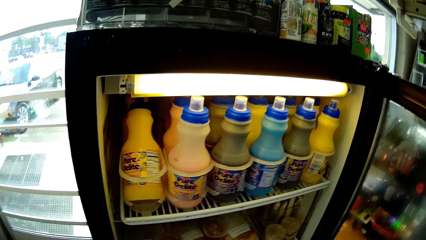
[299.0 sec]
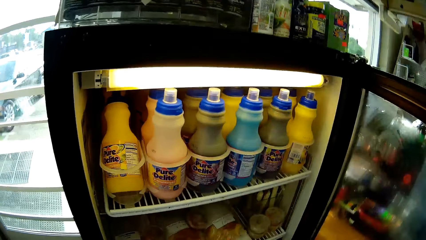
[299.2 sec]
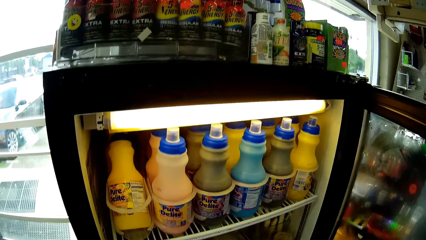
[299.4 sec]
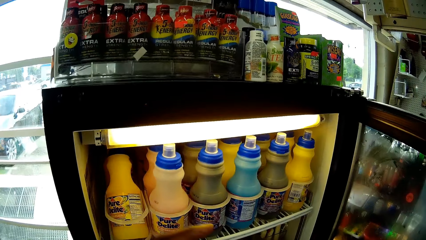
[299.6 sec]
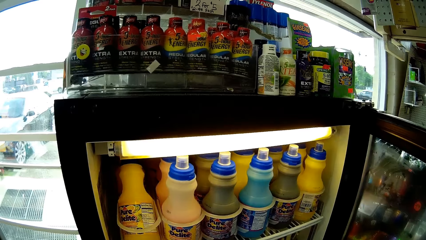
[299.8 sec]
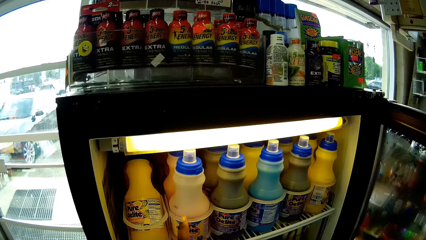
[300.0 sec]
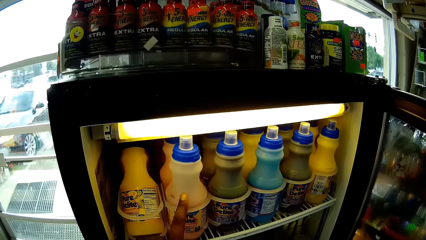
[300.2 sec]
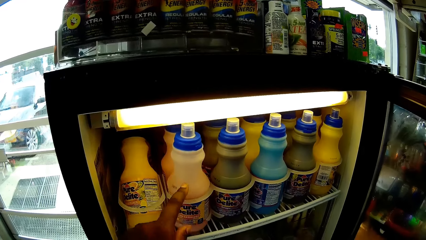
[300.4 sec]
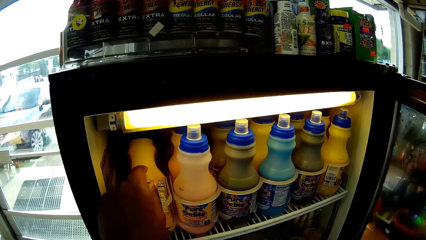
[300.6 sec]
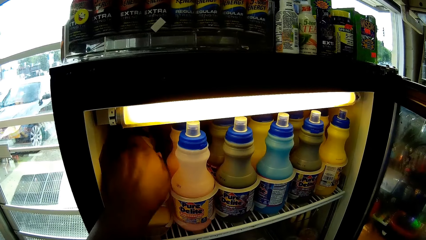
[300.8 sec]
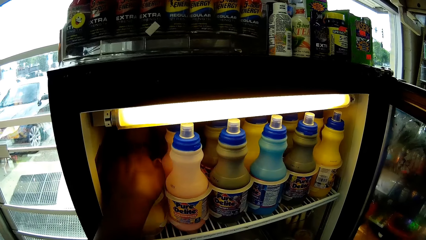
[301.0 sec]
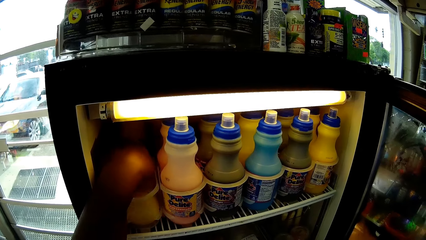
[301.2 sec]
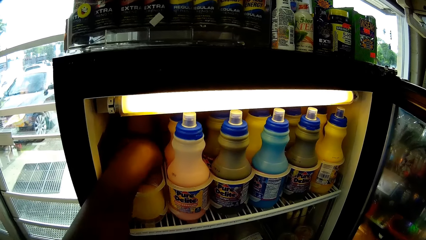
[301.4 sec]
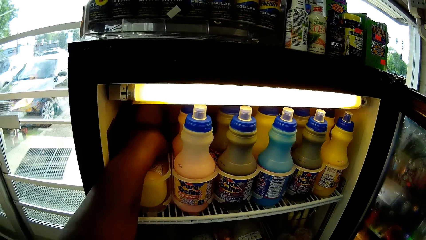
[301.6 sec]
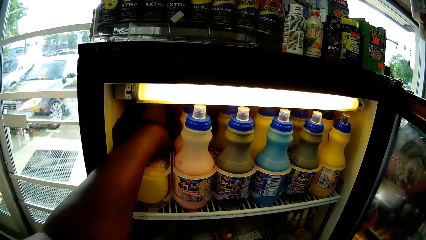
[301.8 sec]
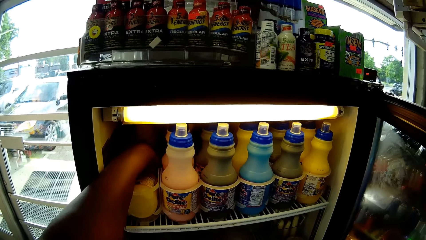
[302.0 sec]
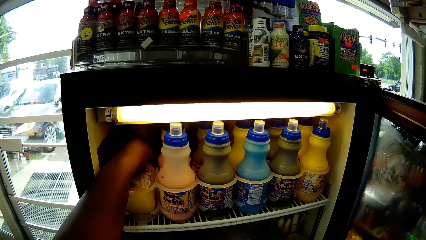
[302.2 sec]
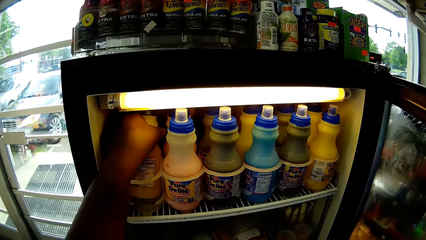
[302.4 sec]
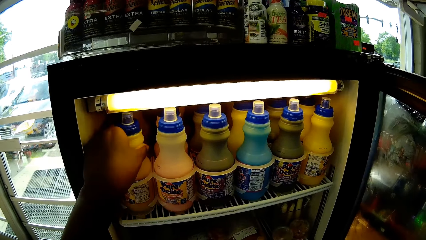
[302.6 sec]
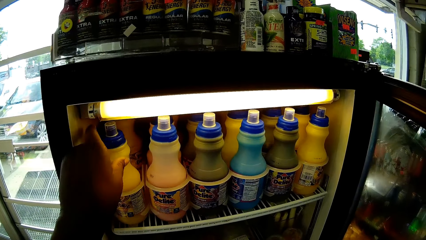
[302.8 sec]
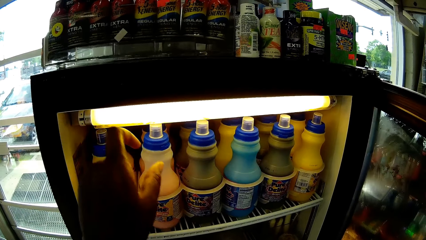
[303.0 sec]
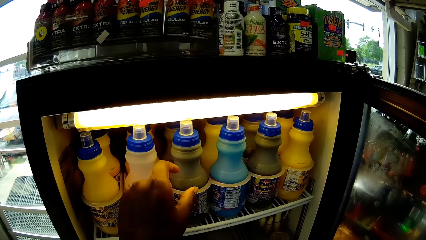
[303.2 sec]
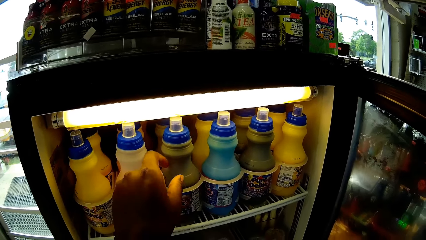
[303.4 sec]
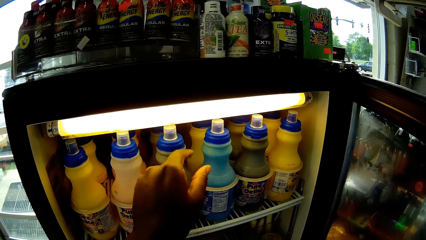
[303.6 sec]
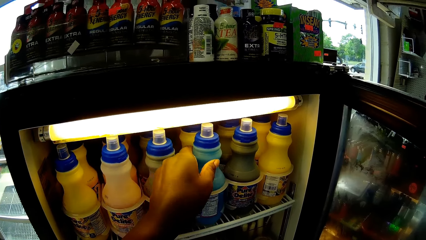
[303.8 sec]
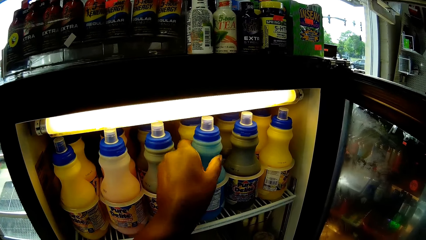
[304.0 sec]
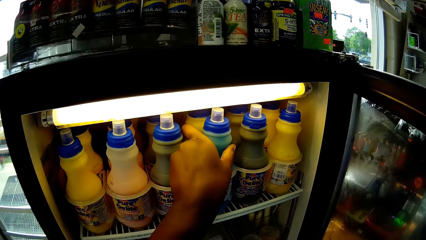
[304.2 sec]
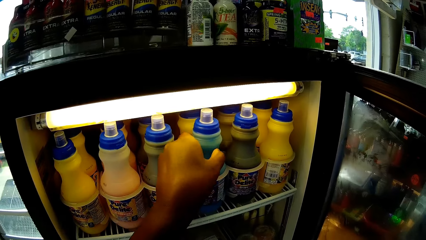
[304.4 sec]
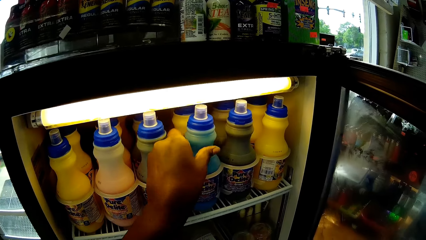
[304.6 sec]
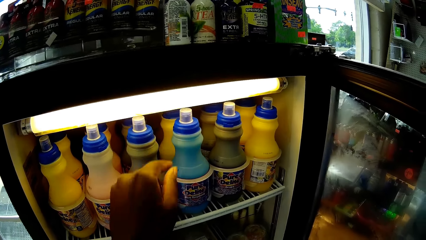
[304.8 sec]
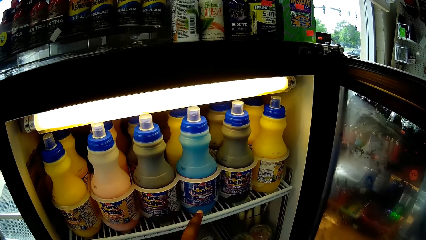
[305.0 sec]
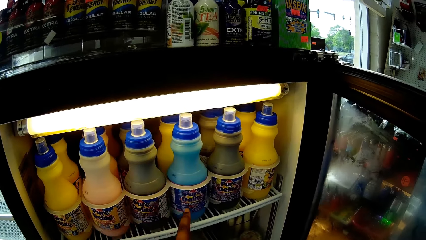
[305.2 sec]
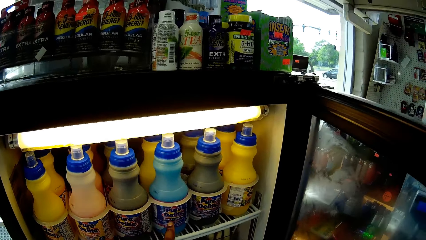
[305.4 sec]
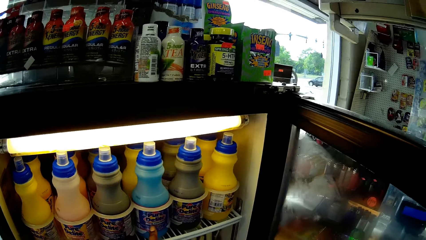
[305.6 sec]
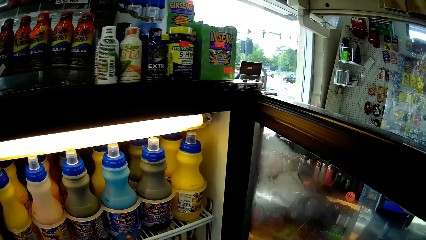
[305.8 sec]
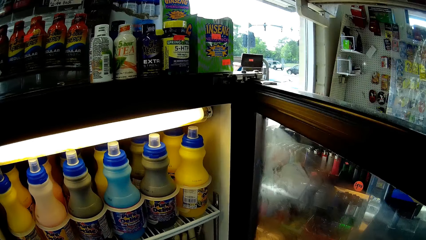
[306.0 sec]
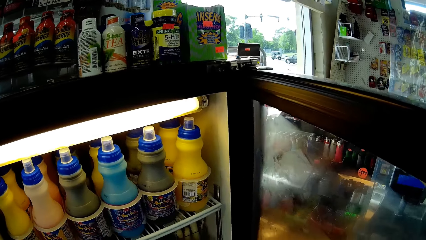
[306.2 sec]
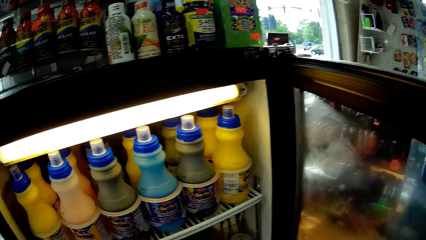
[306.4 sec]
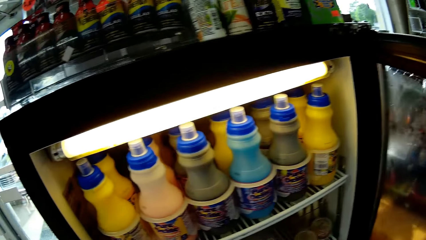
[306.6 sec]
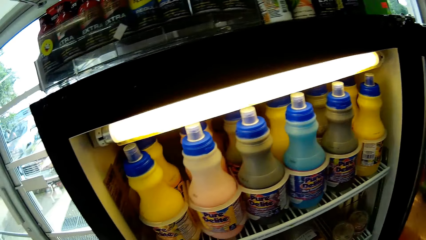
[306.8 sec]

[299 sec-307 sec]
The camera wearer touches a pink bottle in the refrigerator with her left hand. She points at the bottle. She picks up the bottle. She adjusts a yellow bottle in the refrigerator with her left hand. She holds a blue bottle in the refrigerator with her left hand. She touches the bottle.

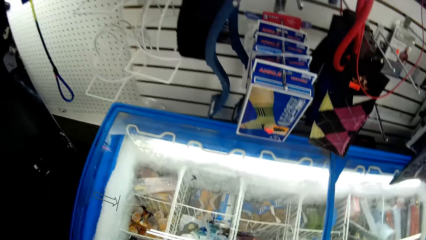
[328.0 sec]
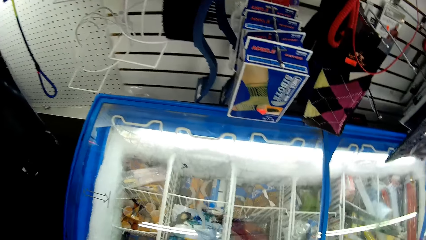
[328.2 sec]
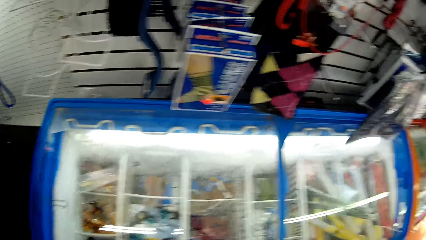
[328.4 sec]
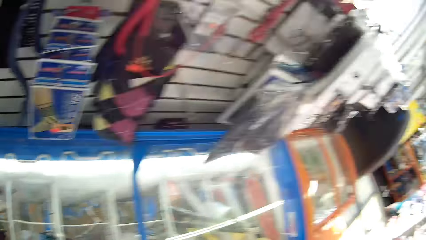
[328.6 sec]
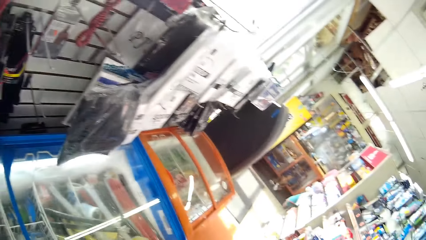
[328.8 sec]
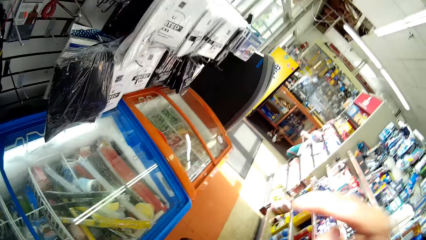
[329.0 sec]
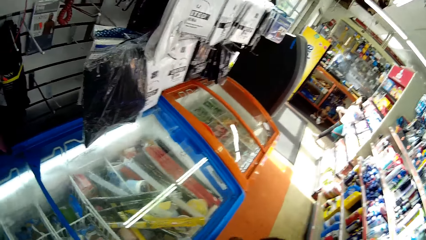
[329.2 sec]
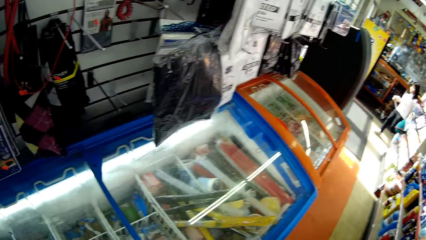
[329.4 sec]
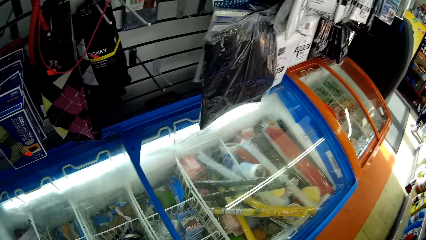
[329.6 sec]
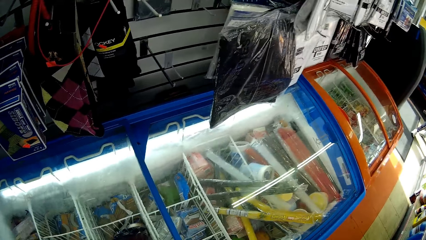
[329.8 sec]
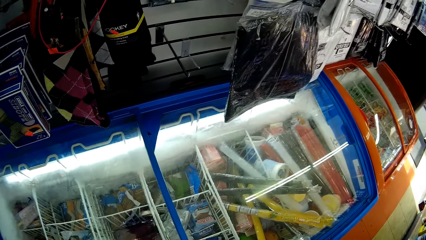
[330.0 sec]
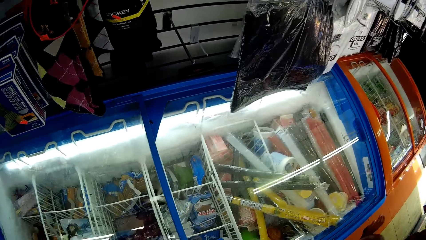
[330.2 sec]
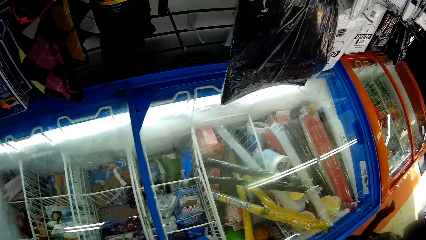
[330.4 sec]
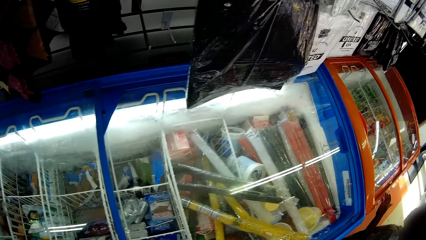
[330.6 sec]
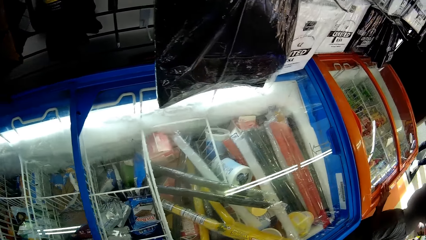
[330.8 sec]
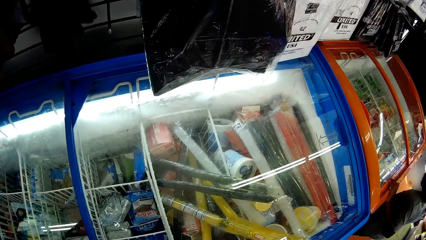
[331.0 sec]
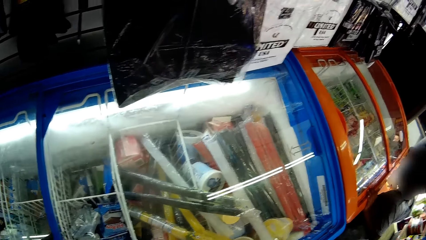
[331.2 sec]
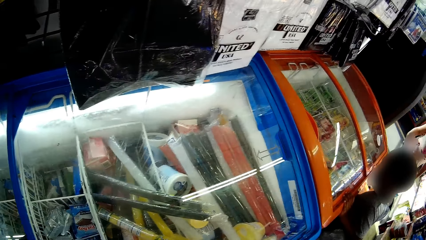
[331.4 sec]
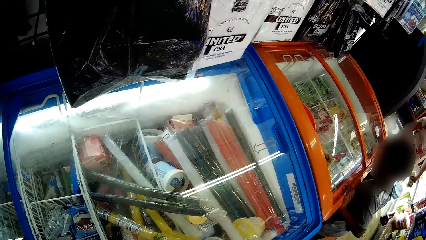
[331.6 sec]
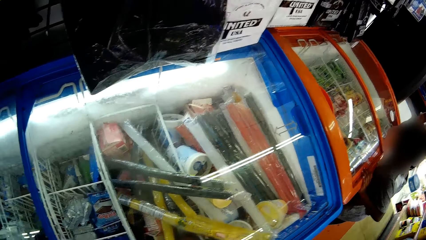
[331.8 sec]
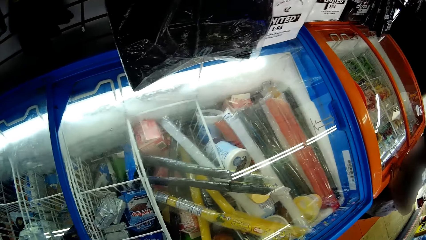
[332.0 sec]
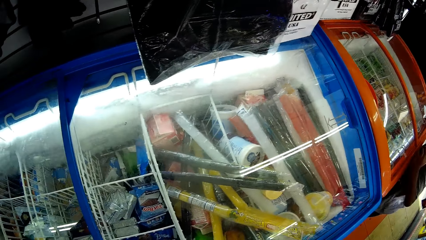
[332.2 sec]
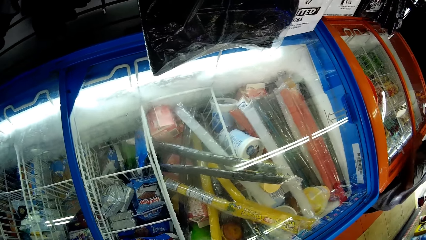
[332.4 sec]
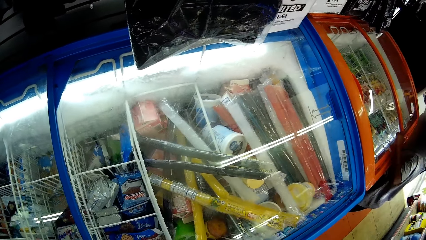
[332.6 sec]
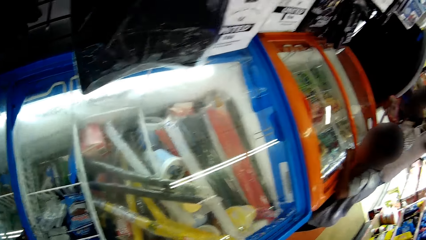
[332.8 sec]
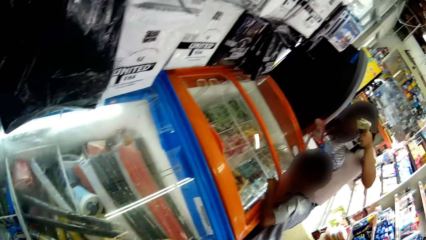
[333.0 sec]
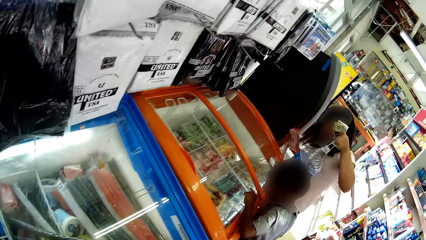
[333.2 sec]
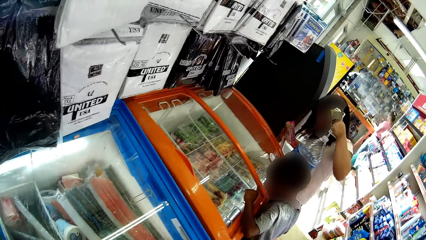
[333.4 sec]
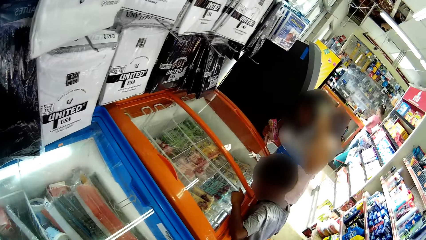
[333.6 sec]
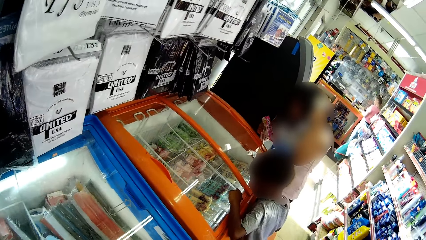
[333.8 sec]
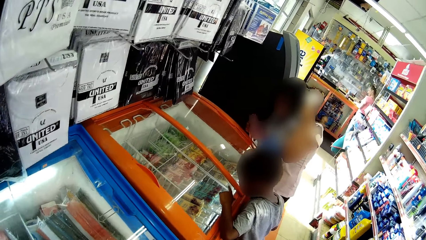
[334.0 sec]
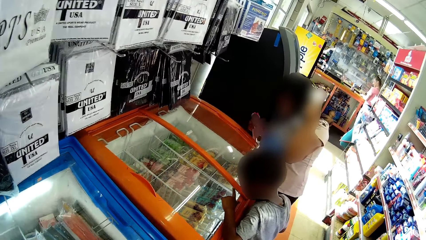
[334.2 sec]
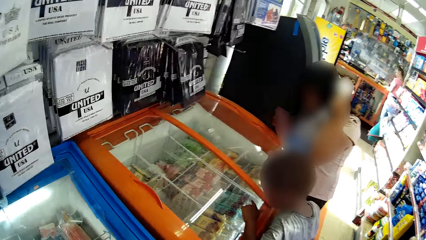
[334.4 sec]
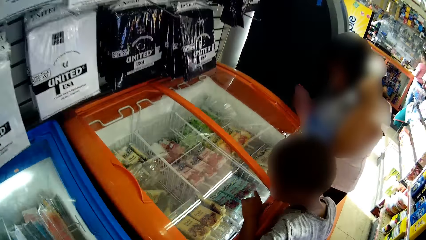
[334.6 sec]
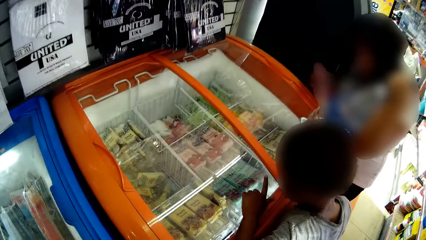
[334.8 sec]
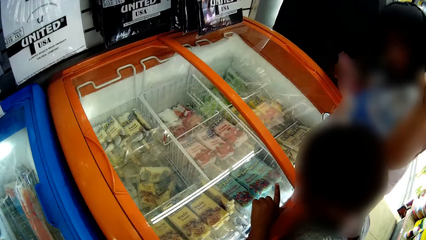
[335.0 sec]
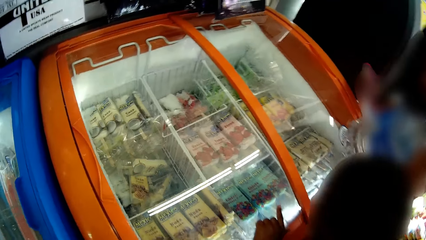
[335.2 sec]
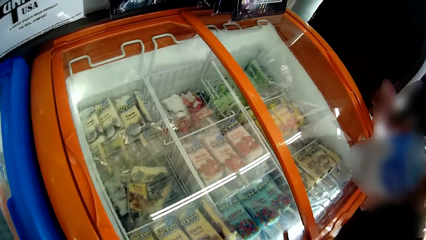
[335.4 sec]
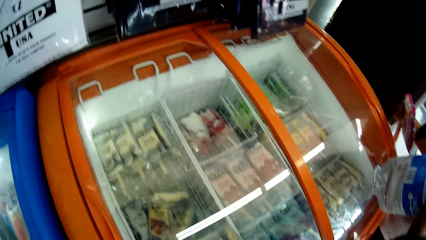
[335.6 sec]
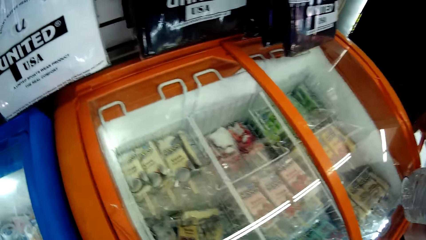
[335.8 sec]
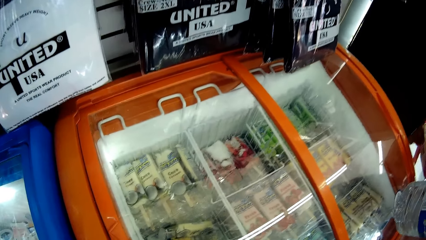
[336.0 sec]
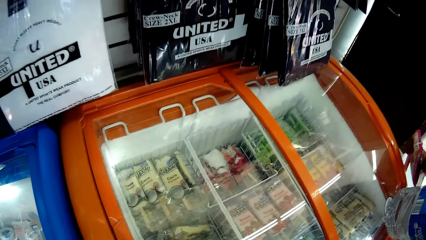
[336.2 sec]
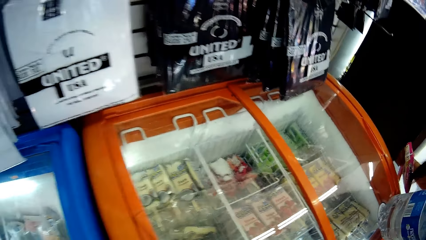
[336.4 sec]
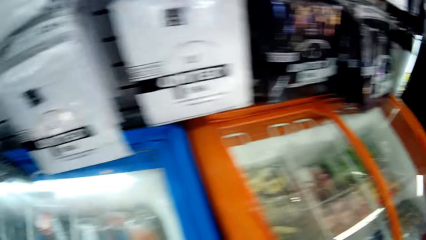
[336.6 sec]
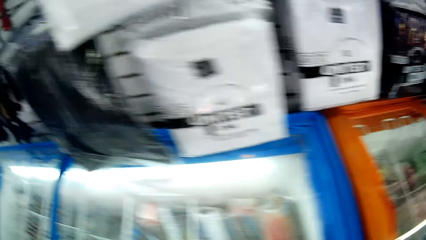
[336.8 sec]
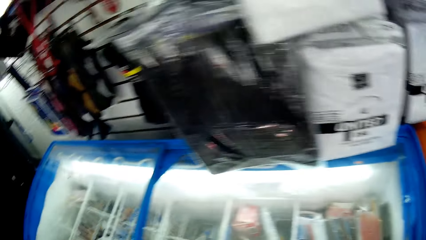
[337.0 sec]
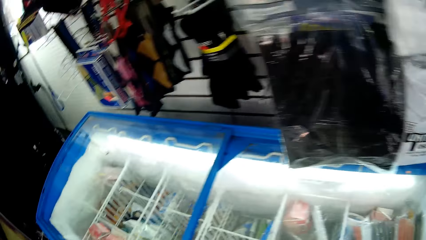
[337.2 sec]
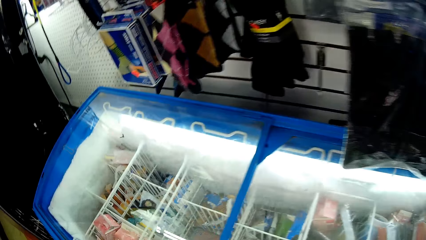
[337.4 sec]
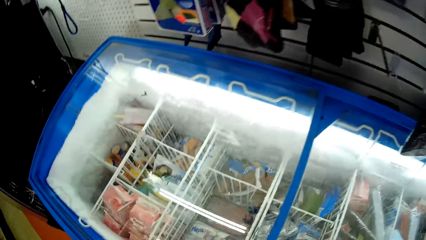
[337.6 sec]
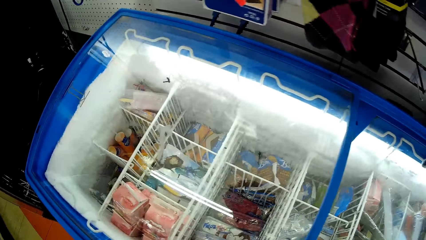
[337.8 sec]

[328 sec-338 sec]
The camera wearer talks. The boy places his right hand on a deep-freezer. The boy talks to the camera wearer. A girl holds a water bottle in her left hand. The boy taps on the deep-freezer with his left hand. The camera wearer talks to the boy.
